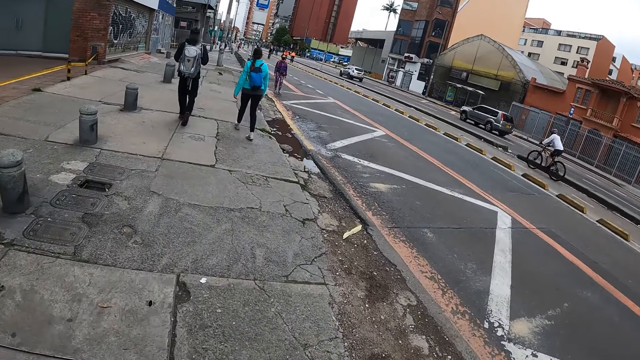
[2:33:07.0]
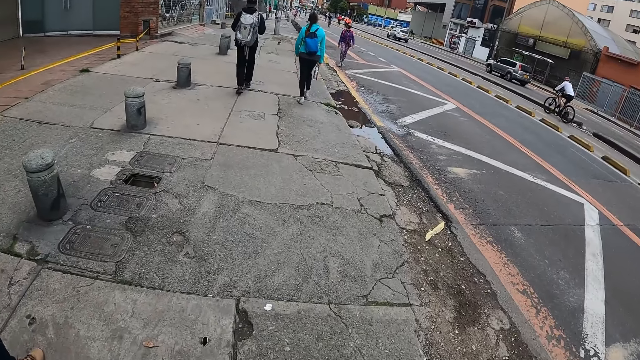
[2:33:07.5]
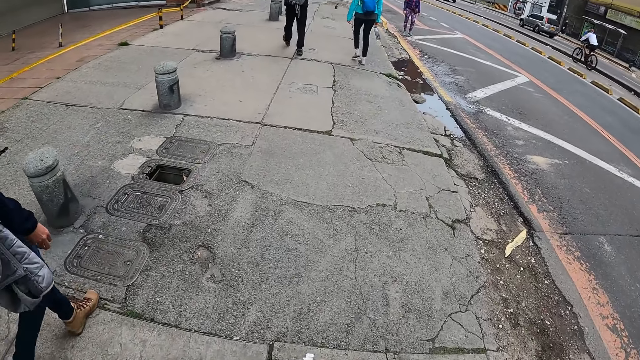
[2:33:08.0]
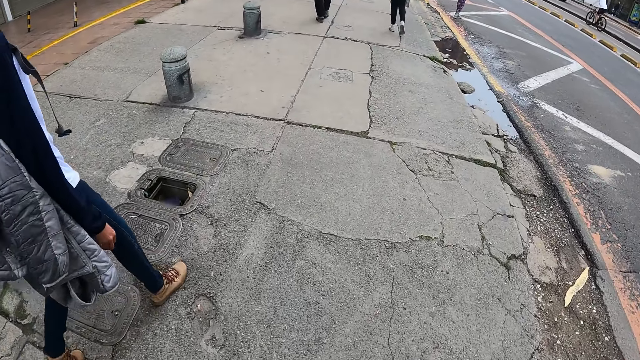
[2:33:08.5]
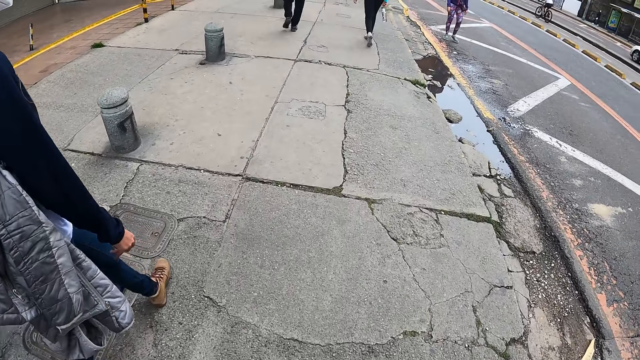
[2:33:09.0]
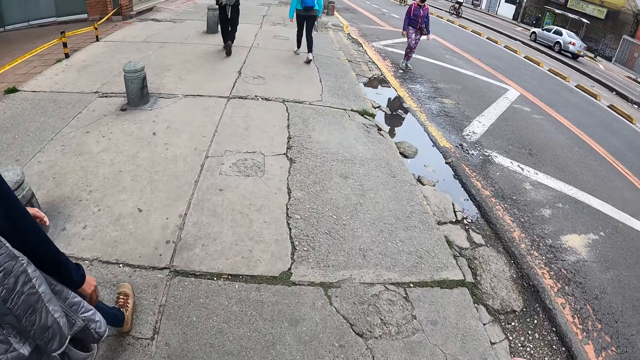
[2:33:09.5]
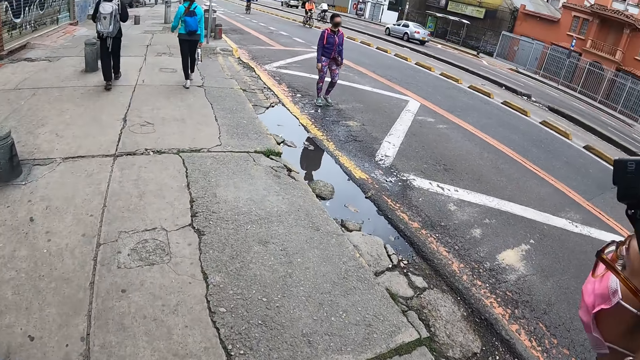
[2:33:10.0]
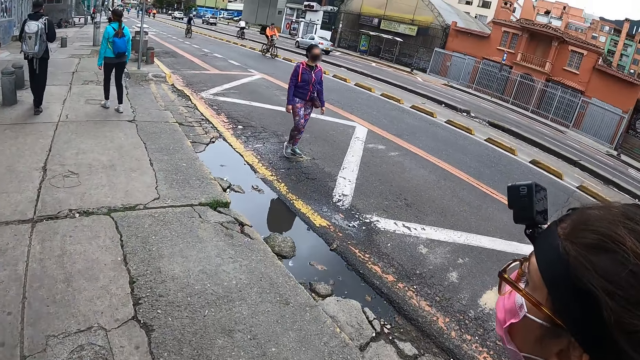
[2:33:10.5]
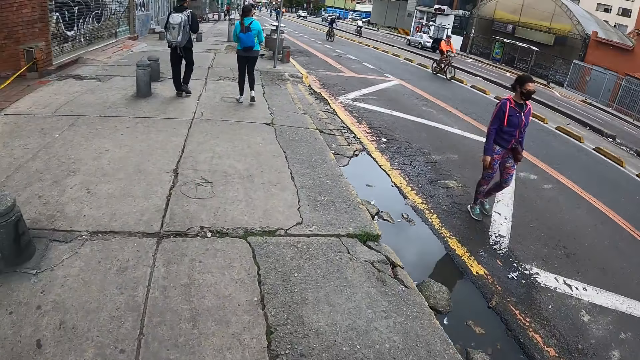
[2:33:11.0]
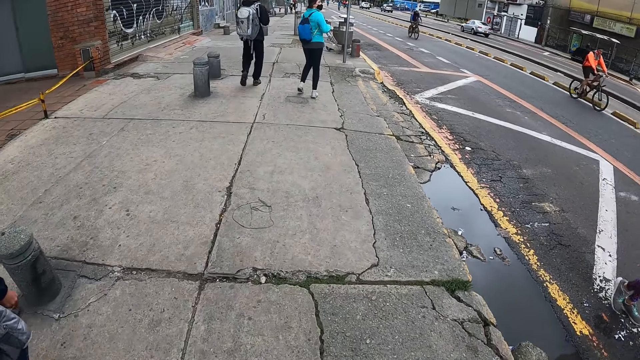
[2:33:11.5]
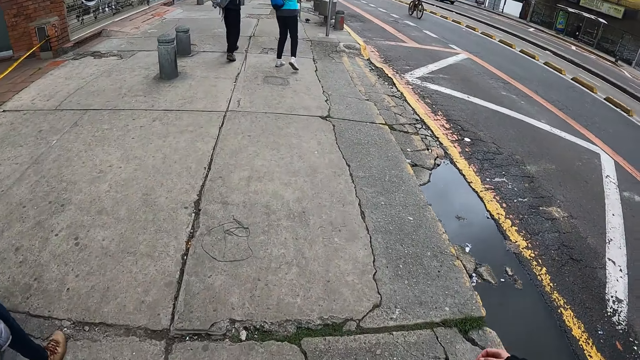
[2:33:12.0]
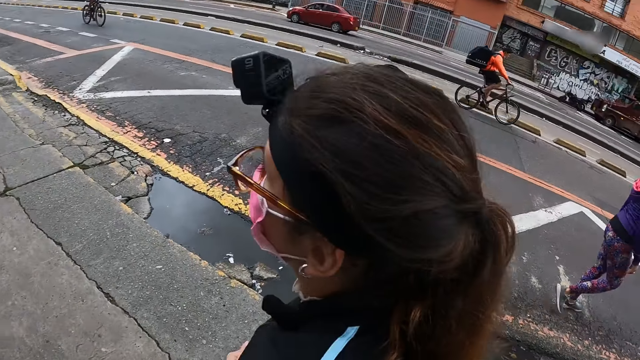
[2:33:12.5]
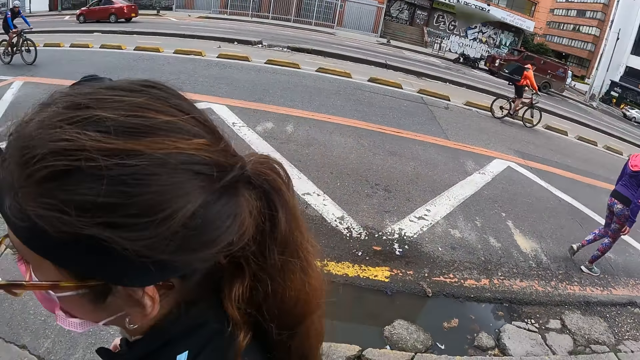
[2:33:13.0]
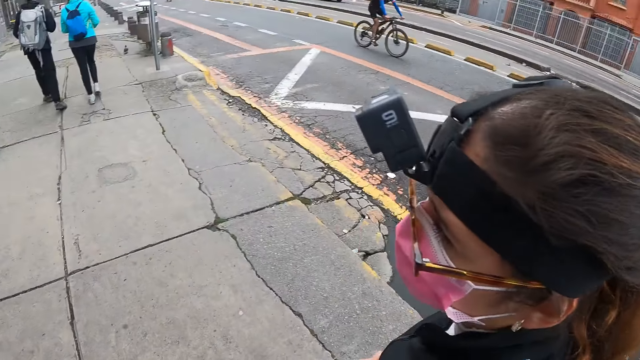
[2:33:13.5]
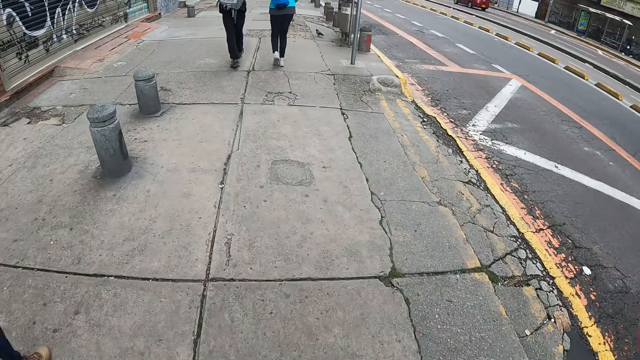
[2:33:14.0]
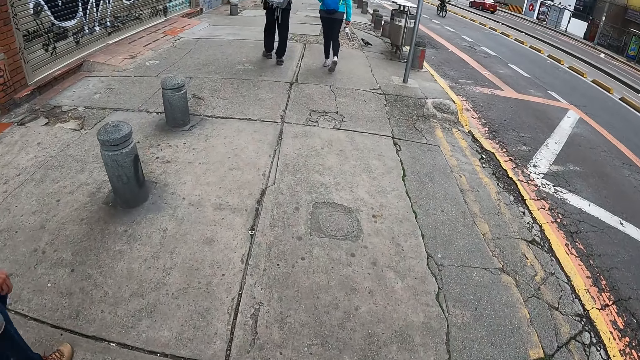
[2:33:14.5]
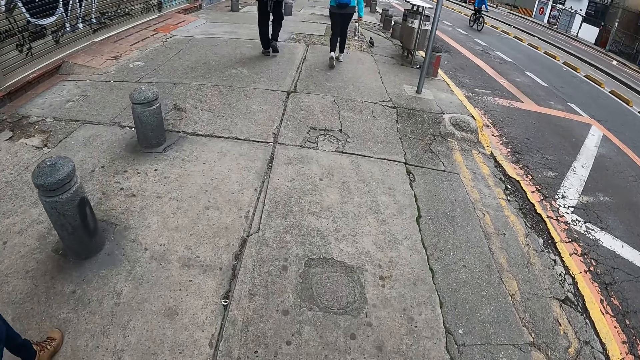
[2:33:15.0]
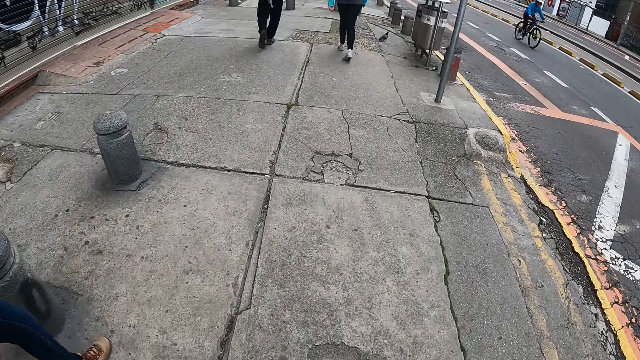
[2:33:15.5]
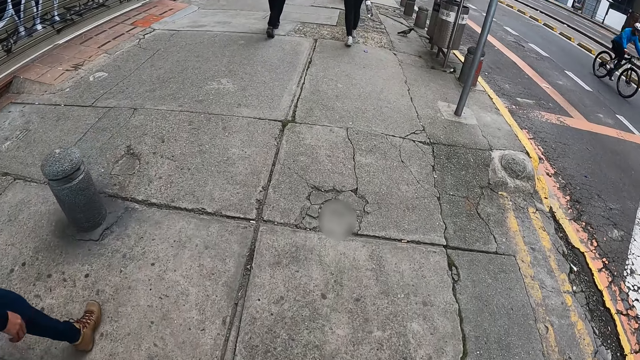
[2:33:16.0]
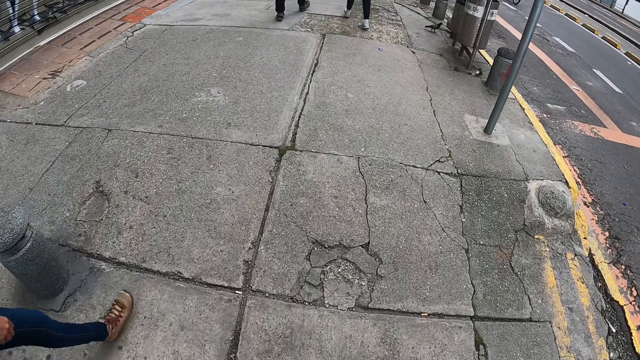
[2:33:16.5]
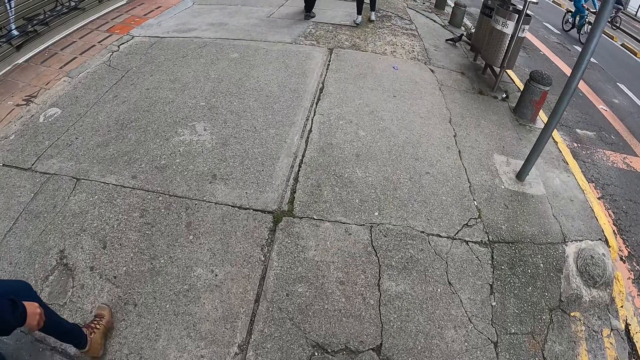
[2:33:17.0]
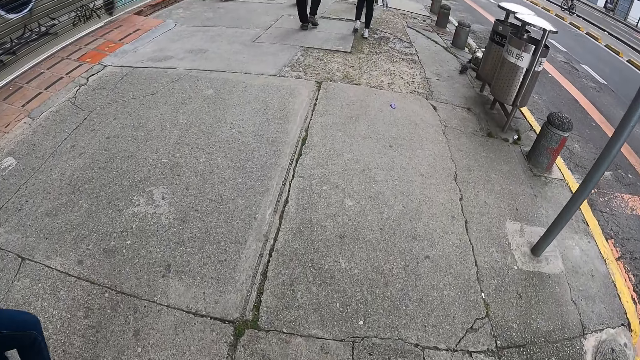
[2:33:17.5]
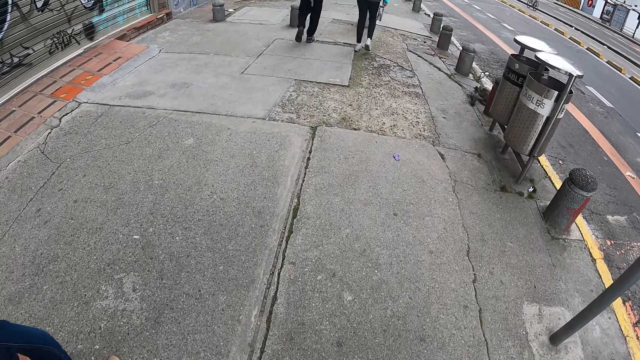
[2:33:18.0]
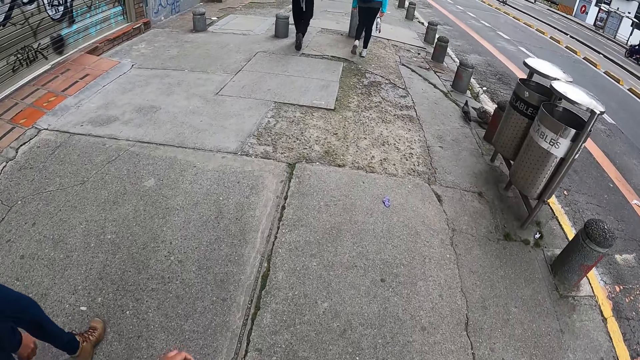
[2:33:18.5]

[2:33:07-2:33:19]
The camera wearer walks beside a lady. They walk beside another lady.

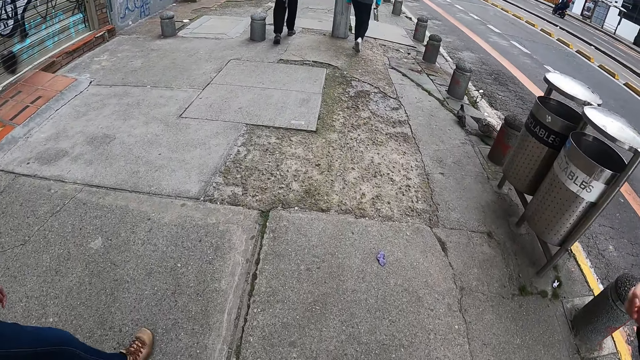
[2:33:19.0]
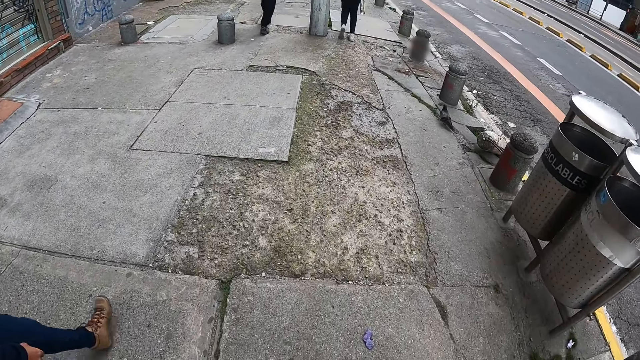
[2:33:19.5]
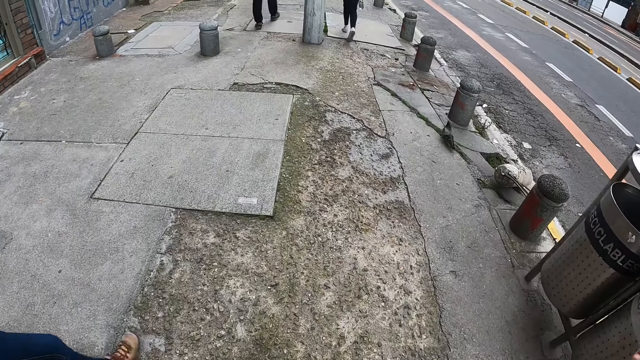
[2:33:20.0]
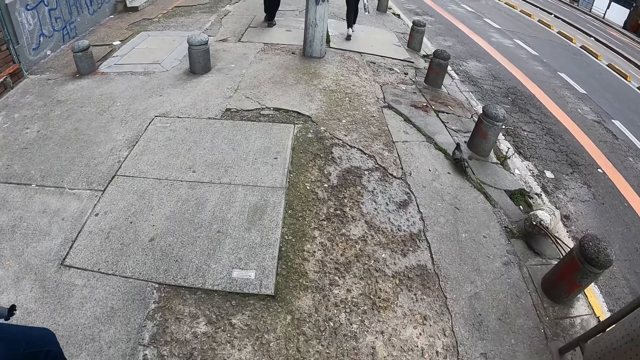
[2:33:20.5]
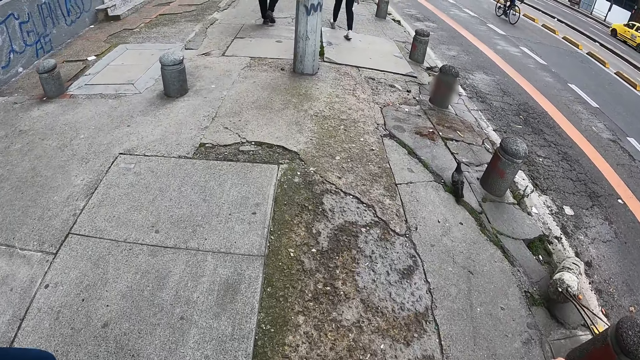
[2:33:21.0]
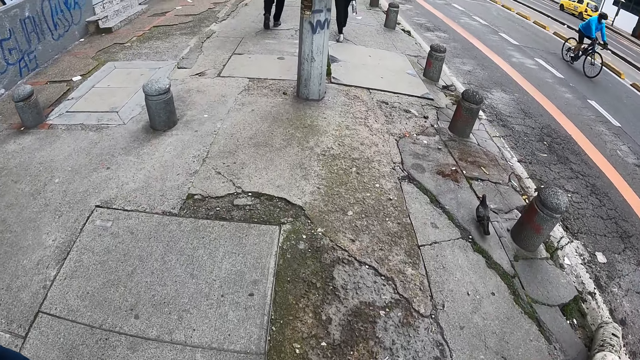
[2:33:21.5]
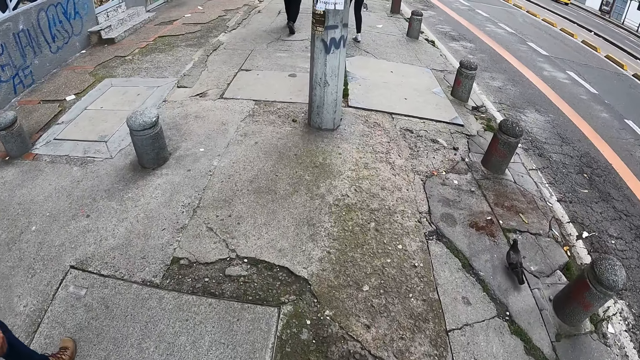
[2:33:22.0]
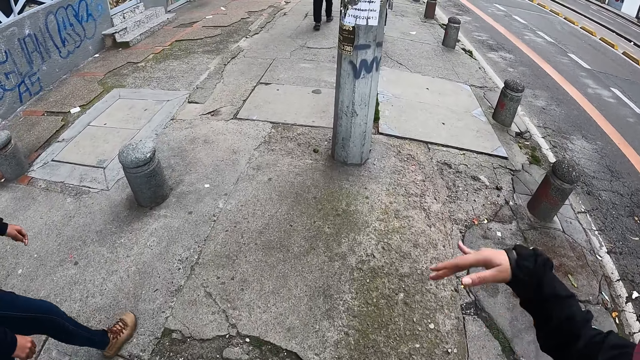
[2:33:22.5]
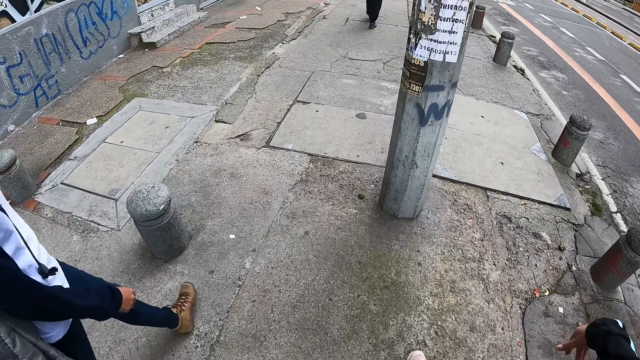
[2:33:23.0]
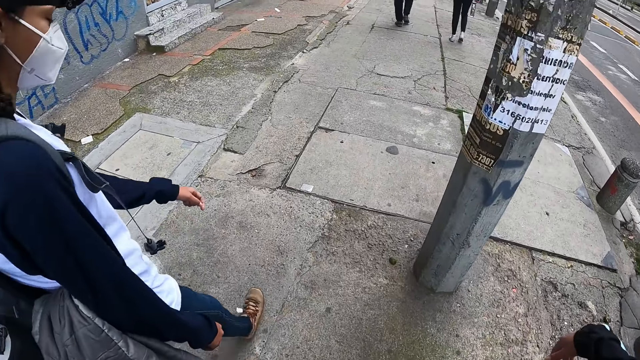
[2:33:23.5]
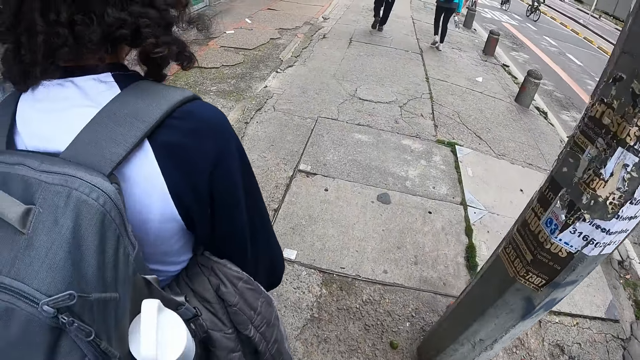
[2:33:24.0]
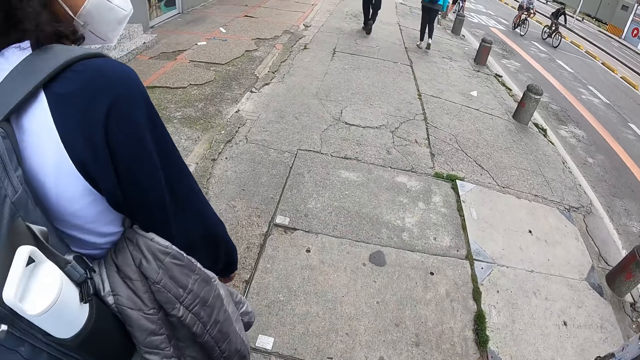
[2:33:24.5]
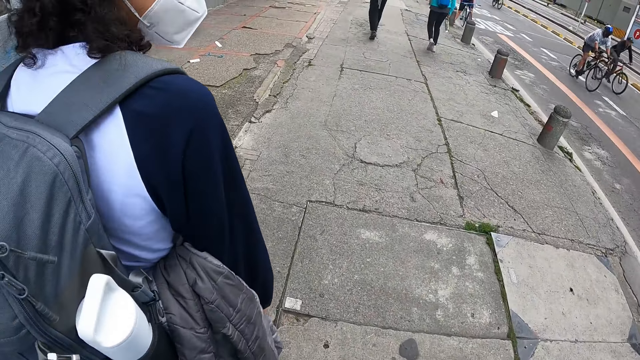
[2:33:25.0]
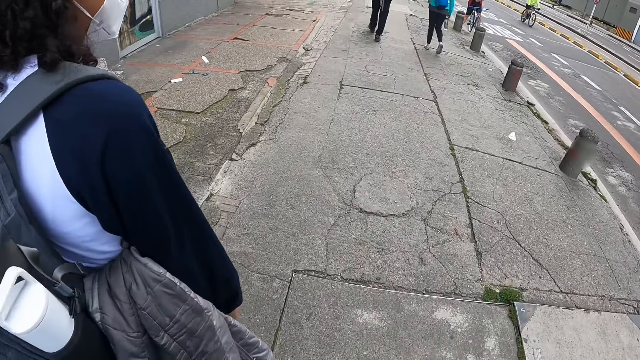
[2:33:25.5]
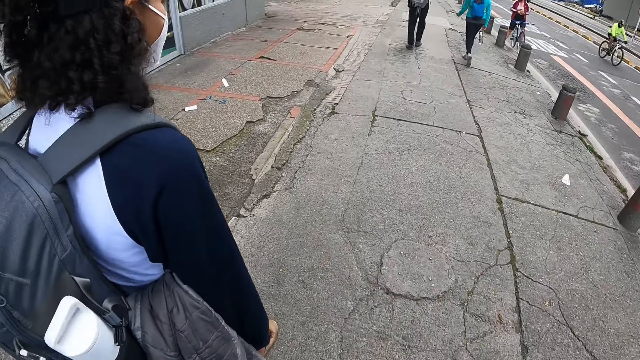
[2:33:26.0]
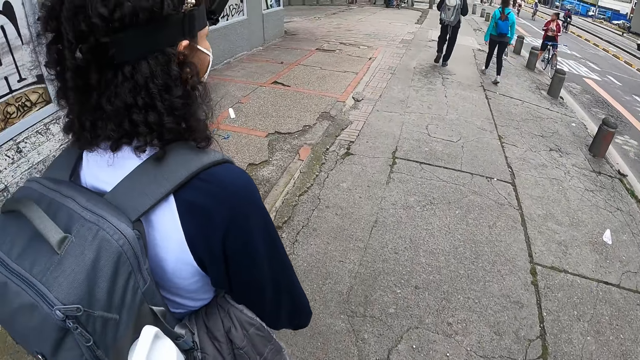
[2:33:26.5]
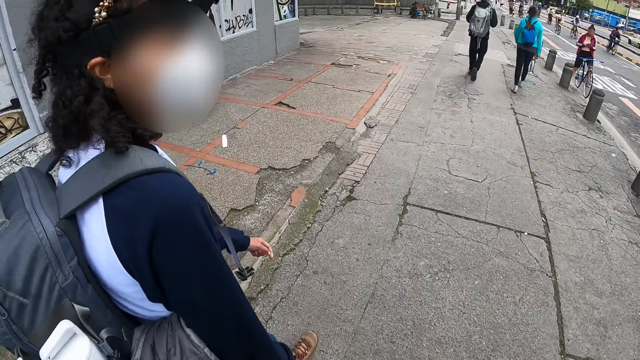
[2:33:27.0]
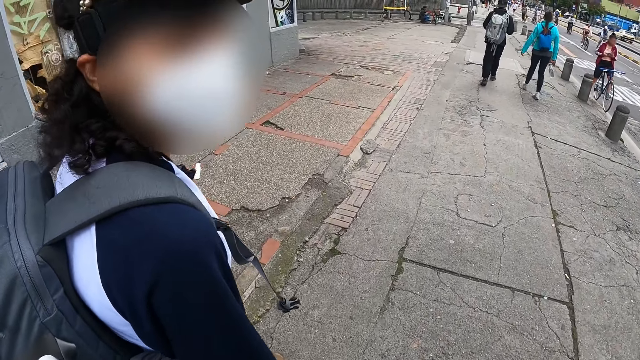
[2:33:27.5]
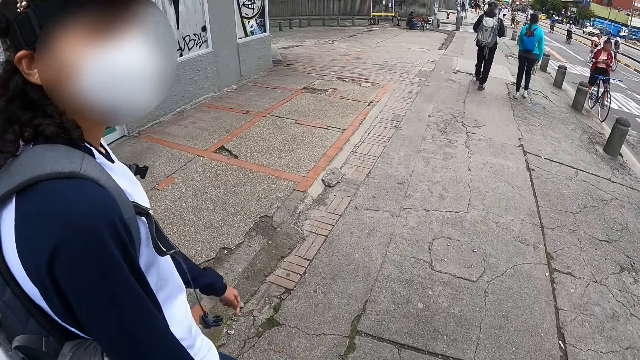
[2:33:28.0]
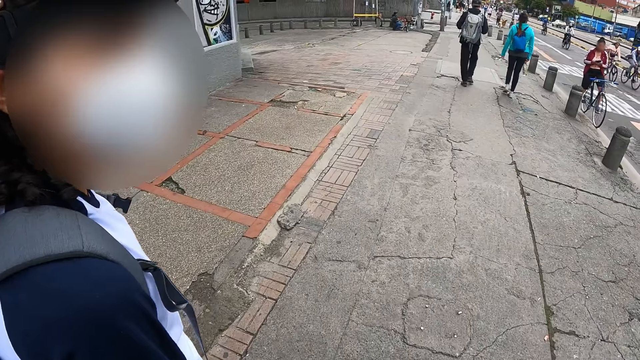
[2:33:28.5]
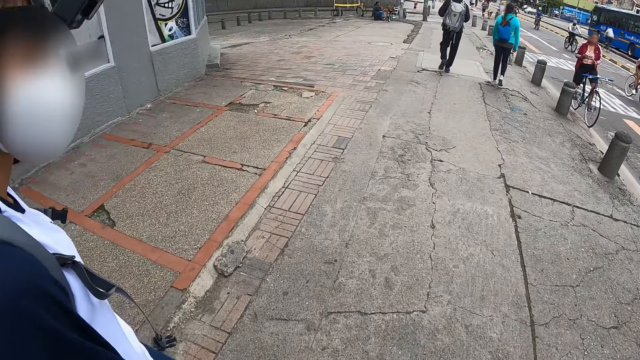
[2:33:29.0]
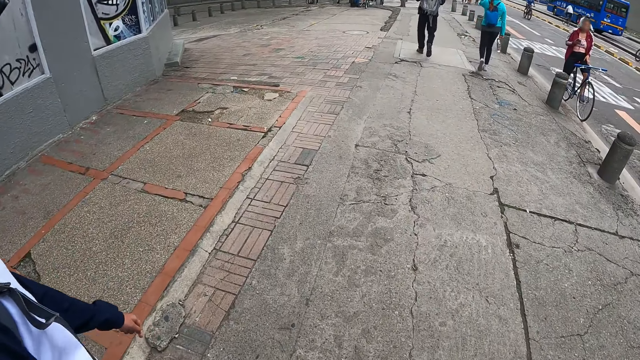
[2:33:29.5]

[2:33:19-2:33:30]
A person moves a hand around. Another person walks around. The camera wearer walks around. The other person turns to the side.
